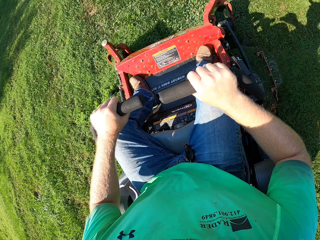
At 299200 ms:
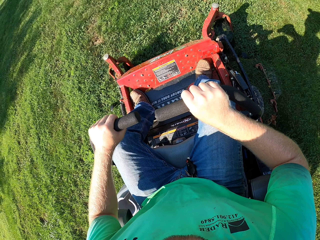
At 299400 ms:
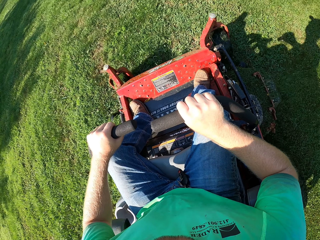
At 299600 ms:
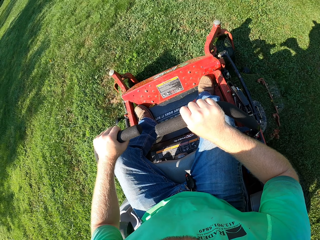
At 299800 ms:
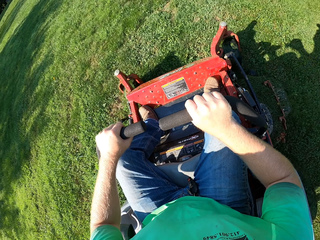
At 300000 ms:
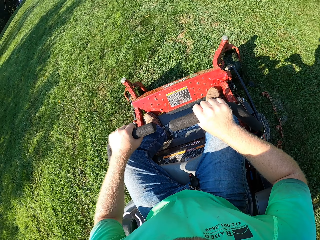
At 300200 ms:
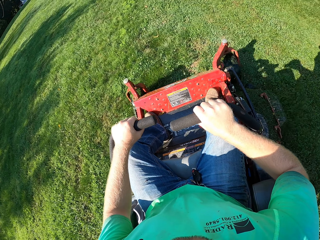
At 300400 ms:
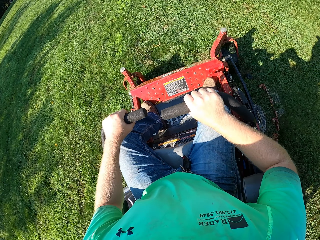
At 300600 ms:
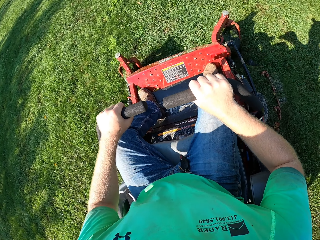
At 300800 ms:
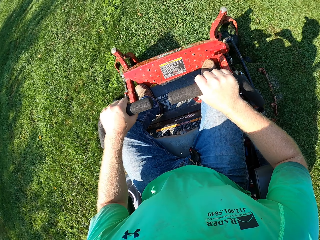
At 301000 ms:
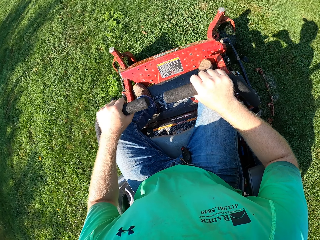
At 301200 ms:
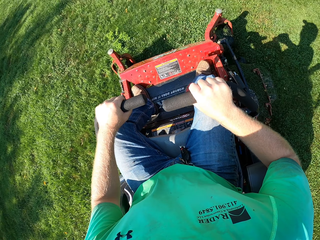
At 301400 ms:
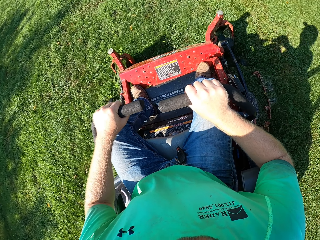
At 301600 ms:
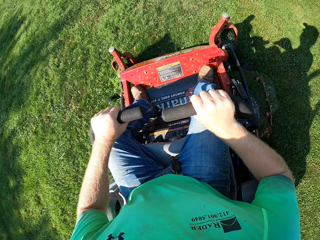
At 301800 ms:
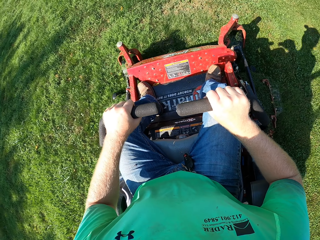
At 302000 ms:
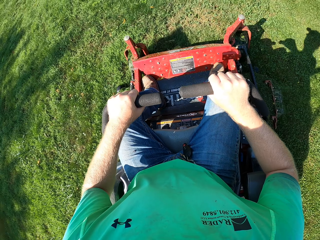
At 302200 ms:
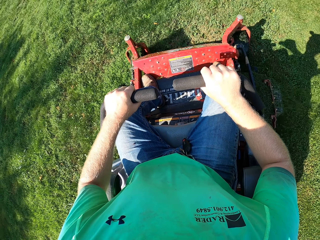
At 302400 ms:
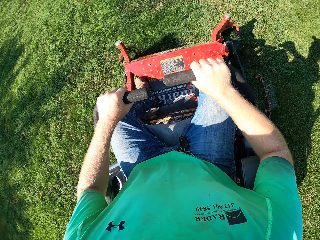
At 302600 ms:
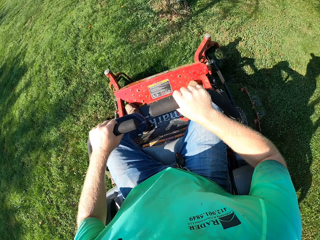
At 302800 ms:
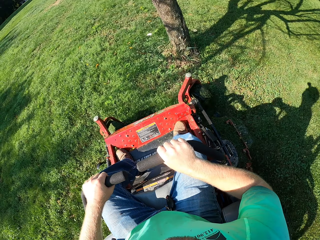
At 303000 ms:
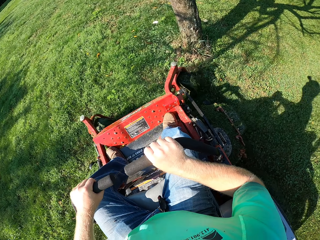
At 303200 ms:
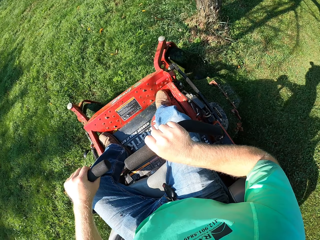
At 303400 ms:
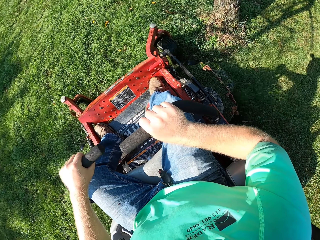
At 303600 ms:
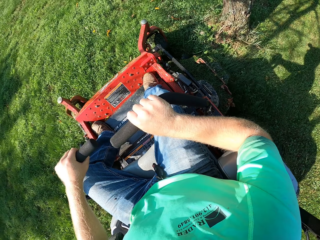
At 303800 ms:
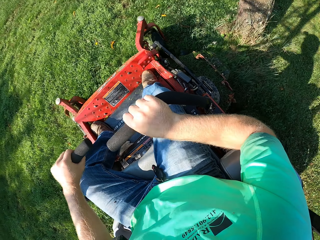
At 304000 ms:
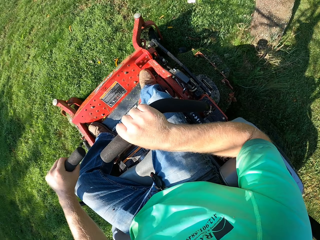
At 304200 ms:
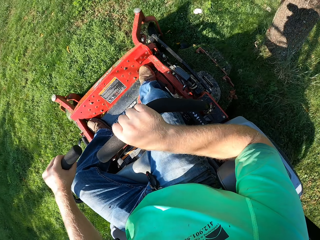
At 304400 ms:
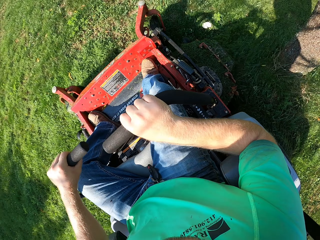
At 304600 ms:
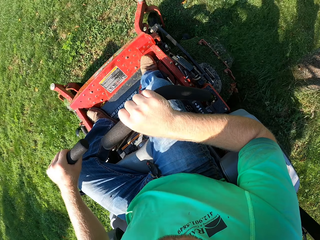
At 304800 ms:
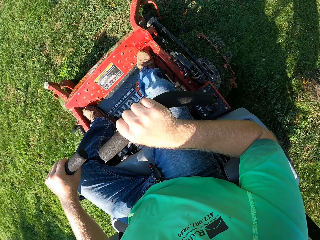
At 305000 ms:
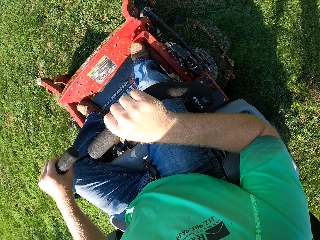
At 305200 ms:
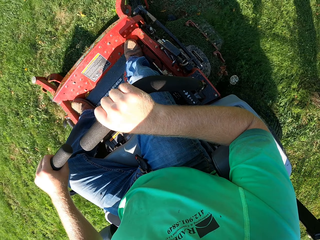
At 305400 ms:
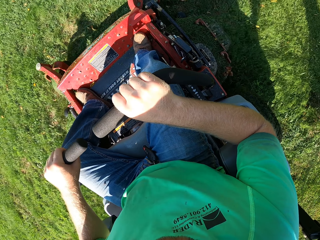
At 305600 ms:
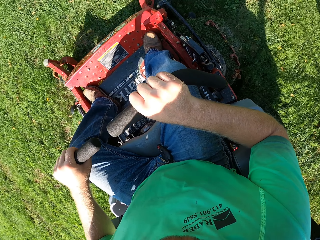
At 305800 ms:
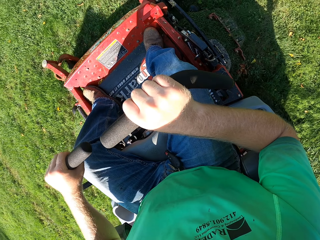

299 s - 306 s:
The camera wearer cuts the grass using a lawn mower.

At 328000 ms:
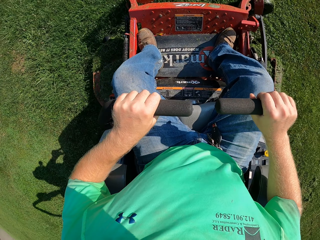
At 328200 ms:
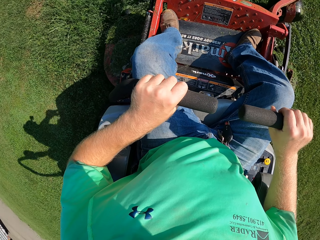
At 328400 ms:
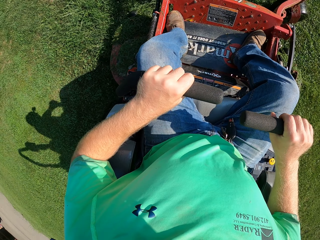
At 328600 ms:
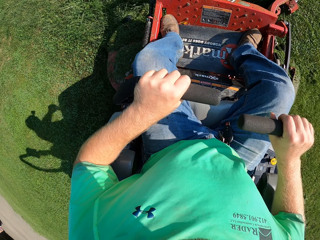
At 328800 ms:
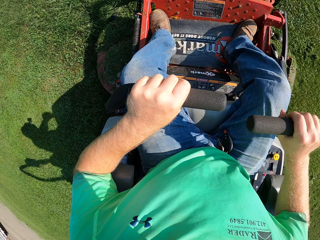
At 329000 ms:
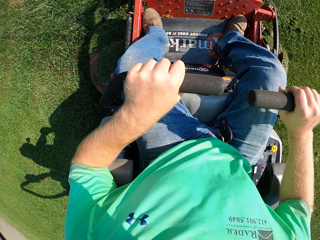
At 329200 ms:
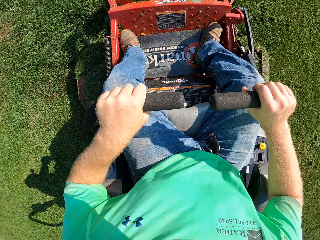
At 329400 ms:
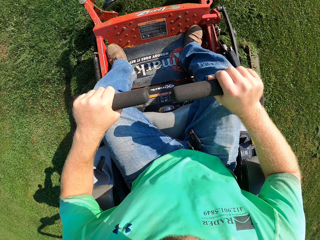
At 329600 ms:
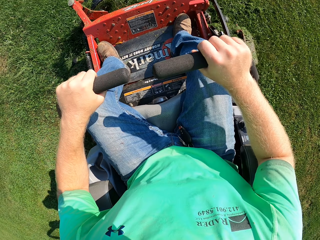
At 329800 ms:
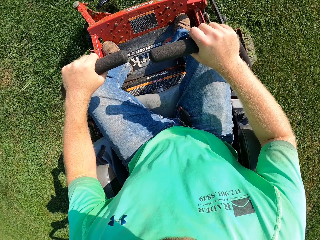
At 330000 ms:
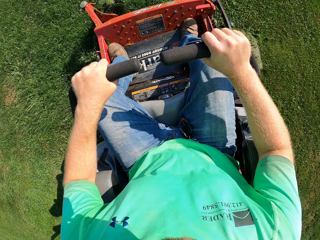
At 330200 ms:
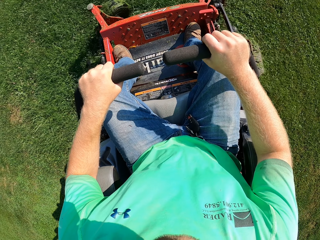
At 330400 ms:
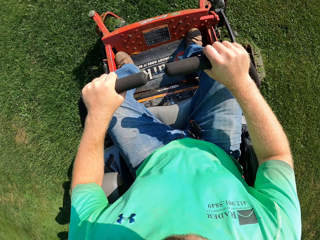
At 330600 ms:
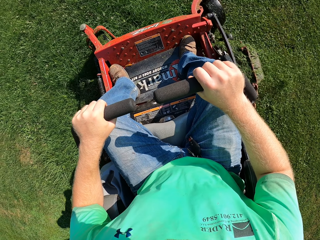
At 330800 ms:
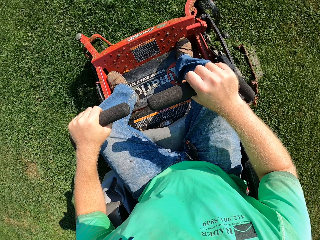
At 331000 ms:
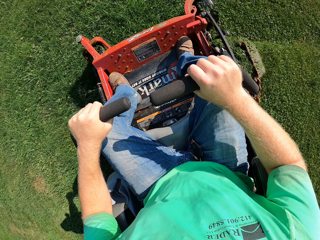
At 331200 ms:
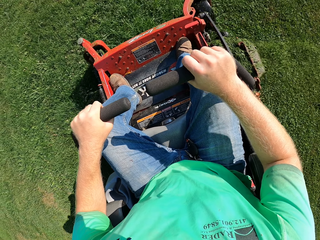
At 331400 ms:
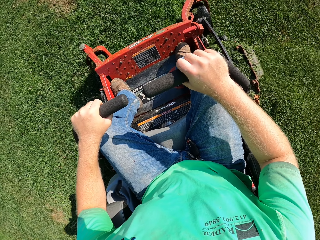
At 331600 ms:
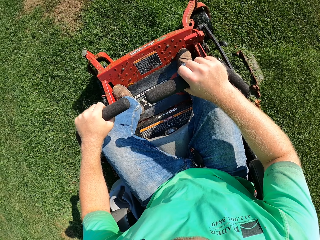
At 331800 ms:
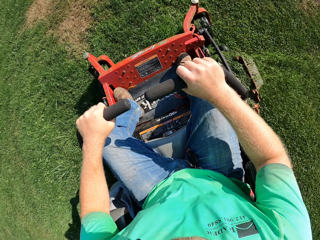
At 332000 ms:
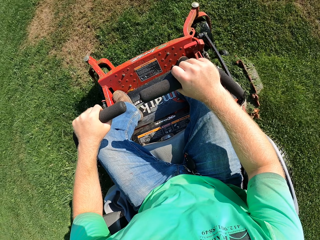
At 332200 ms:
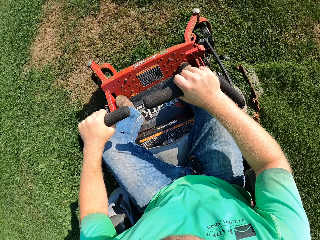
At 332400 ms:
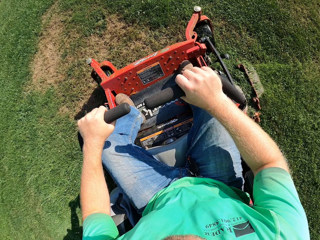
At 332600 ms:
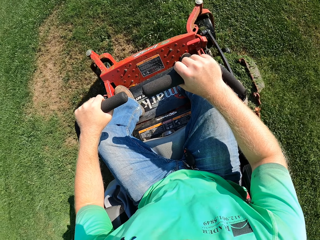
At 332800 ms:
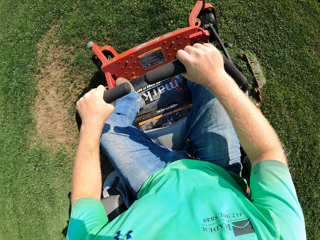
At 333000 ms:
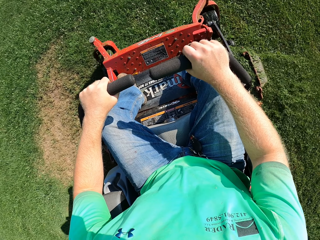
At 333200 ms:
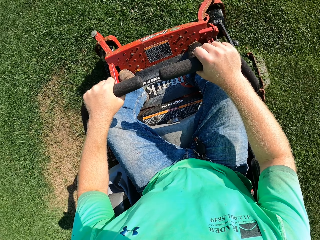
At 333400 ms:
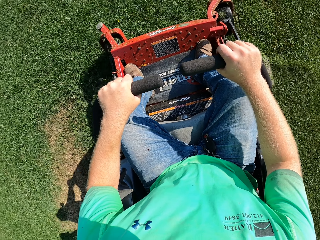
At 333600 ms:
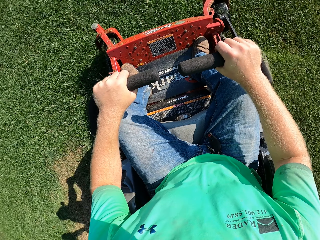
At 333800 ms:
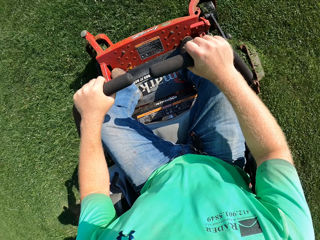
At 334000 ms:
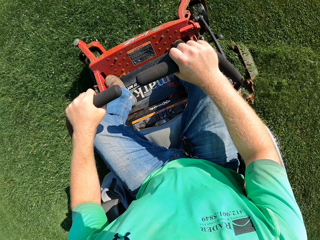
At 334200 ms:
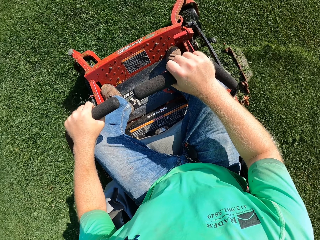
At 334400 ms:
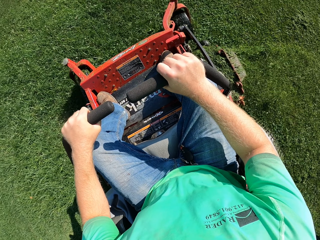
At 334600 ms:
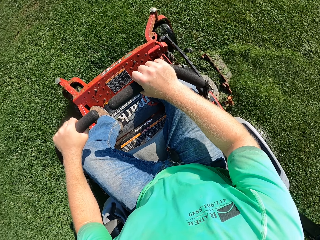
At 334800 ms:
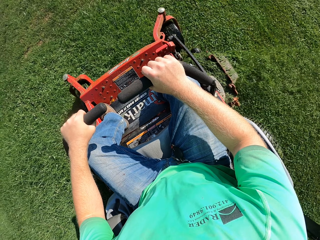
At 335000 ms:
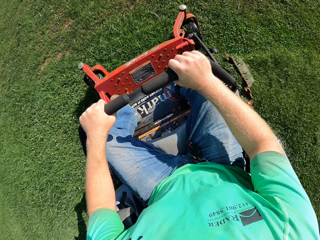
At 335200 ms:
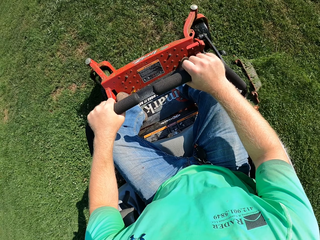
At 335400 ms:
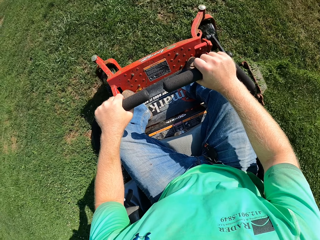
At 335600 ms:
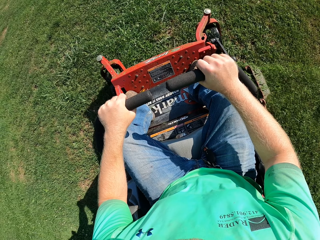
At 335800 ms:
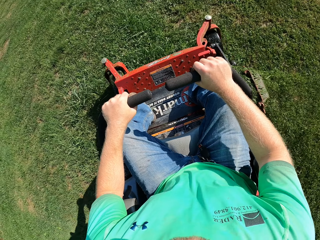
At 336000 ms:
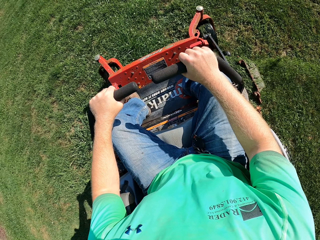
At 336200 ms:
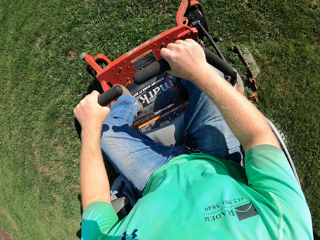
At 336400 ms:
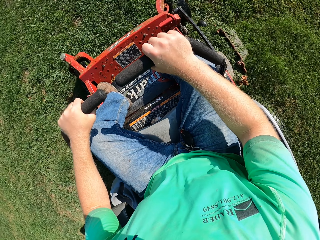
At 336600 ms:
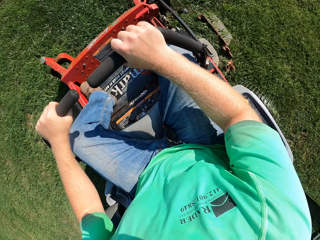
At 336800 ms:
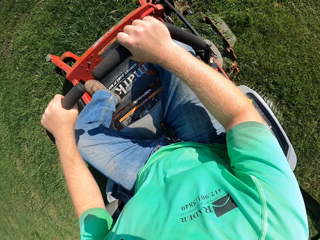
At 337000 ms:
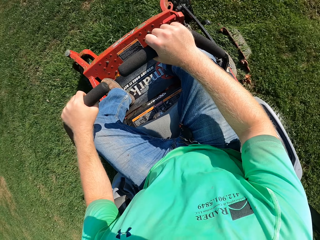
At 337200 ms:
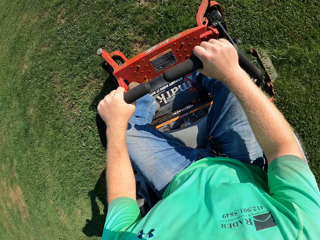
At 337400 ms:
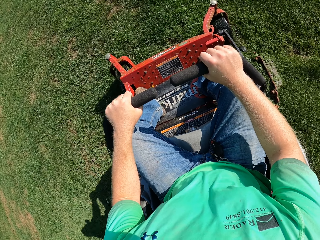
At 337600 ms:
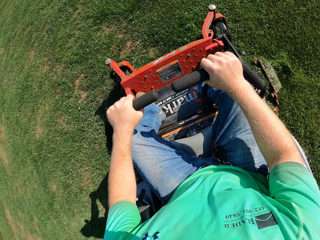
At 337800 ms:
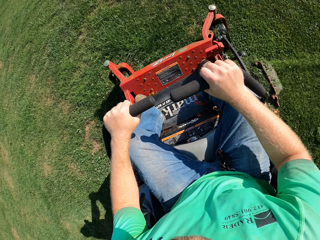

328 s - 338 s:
The camera wearer controls the lawn mower with his hands. He cuts the grass using the lawn mower.

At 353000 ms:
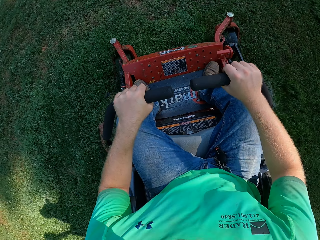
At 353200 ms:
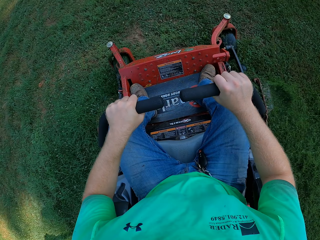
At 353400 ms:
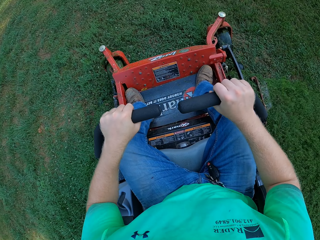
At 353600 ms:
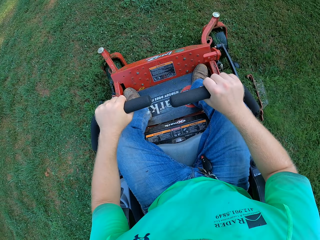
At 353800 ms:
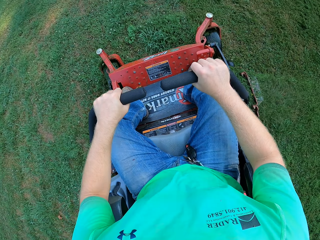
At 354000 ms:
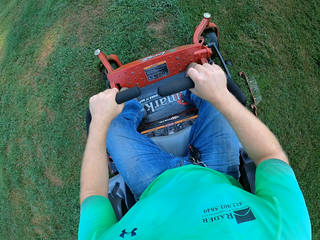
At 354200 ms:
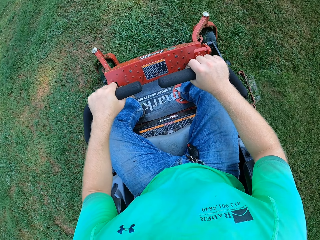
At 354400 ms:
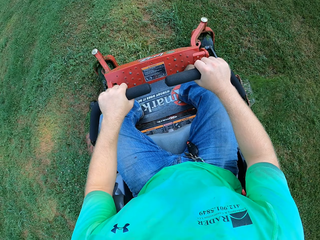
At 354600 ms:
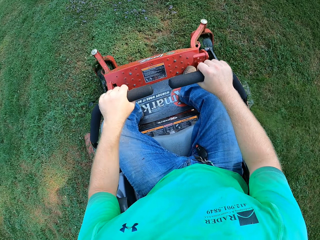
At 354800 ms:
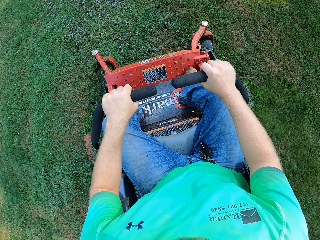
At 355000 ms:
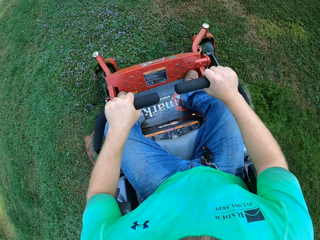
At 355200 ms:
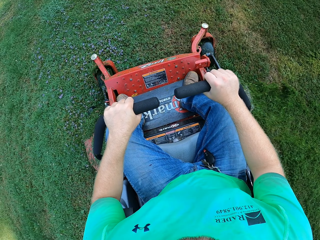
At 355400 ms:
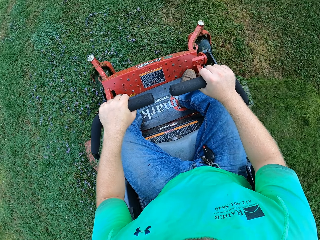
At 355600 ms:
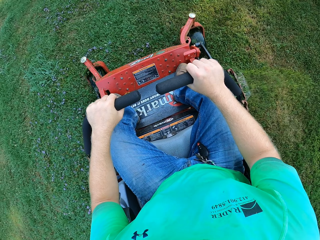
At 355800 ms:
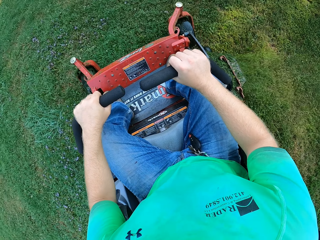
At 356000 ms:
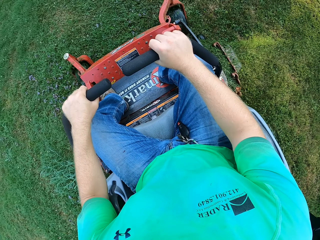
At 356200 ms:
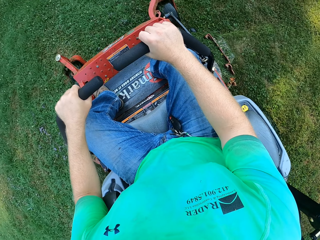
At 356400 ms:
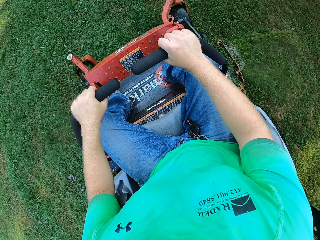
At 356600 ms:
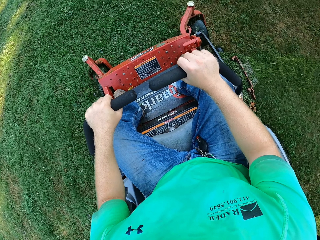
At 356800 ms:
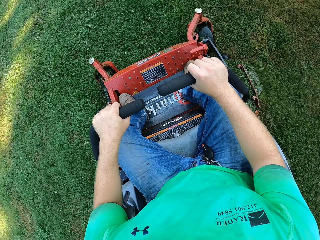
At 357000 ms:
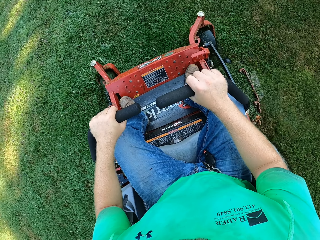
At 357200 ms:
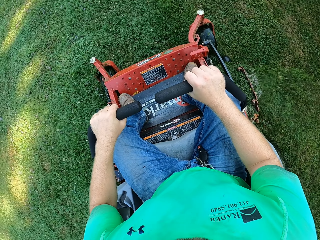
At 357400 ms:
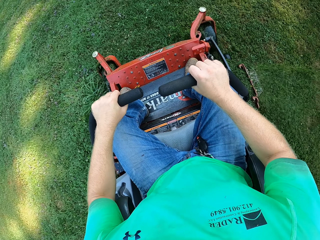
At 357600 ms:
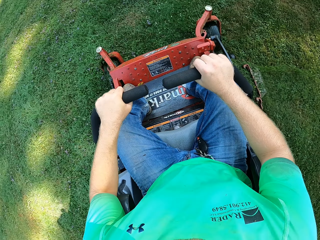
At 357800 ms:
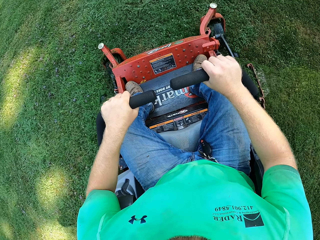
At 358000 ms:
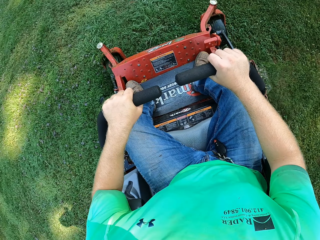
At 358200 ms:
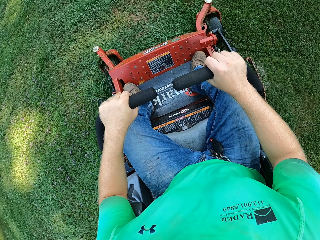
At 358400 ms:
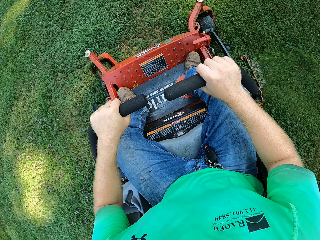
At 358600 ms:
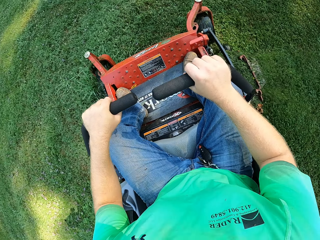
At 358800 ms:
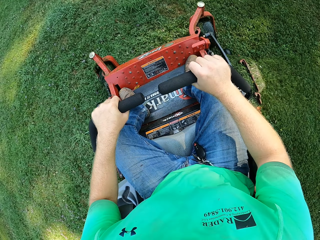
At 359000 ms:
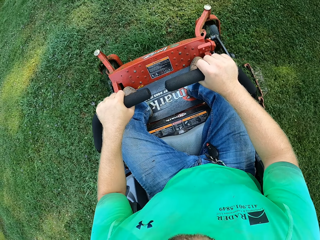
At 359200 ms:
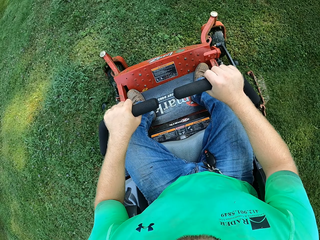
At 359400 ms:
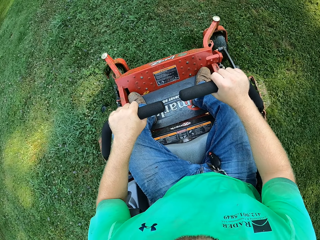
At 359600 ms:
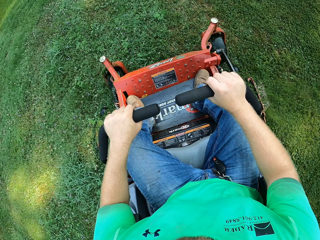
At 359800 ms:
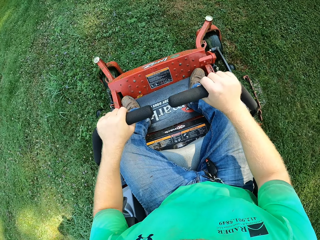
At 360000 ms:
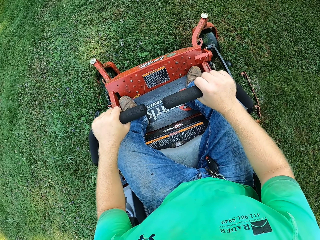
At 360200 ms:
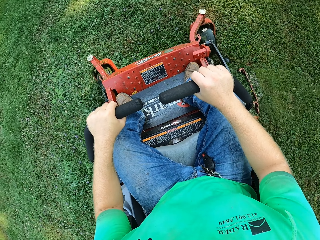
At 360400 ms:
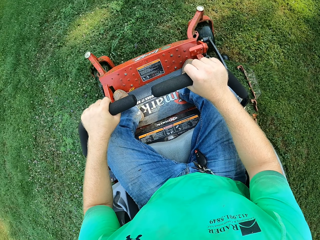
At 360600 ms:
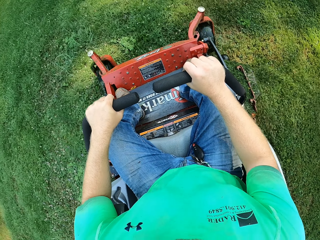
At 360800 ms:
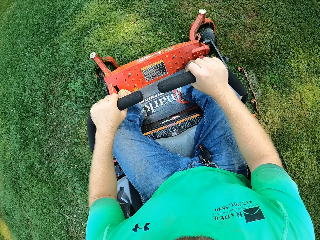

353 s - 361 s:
The camera wearer controls the lawn mower with his hands. He cuts the grass using the lawn mower.
